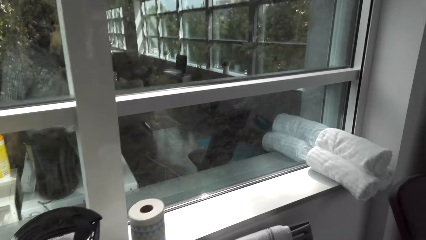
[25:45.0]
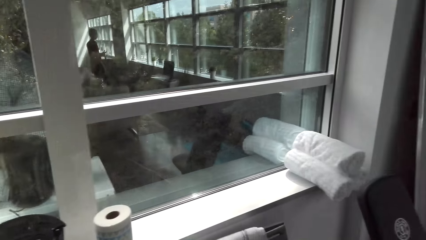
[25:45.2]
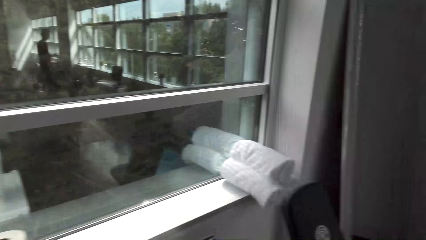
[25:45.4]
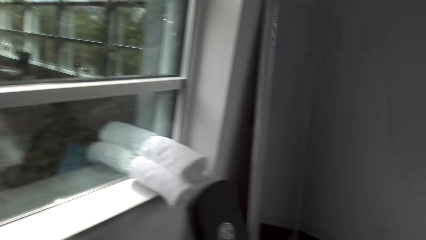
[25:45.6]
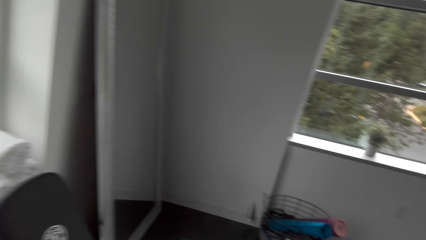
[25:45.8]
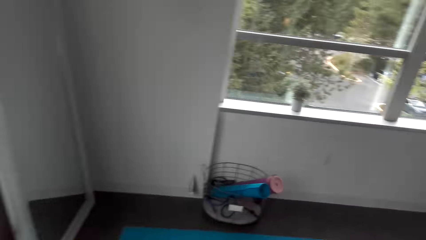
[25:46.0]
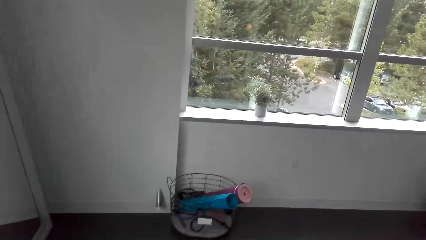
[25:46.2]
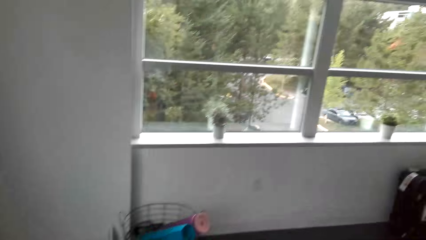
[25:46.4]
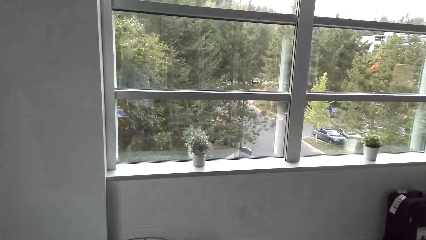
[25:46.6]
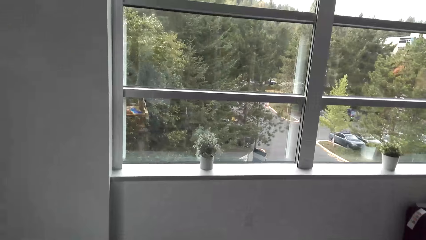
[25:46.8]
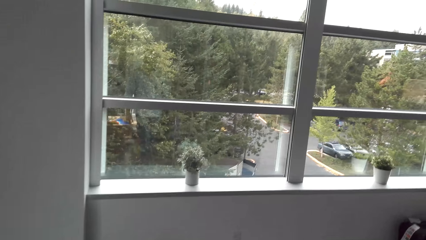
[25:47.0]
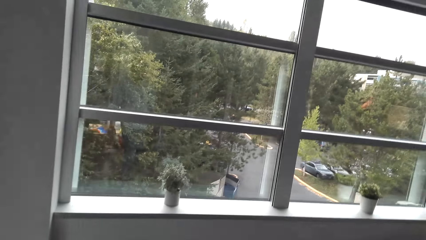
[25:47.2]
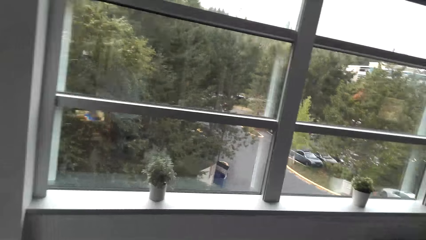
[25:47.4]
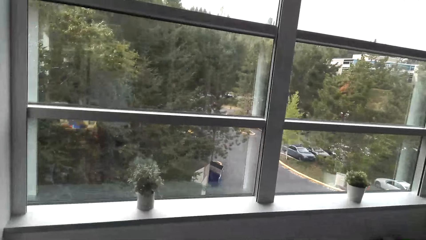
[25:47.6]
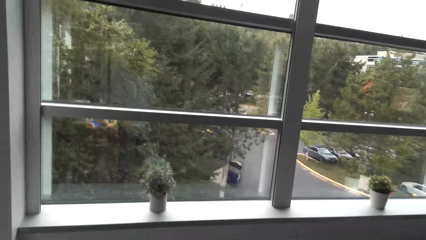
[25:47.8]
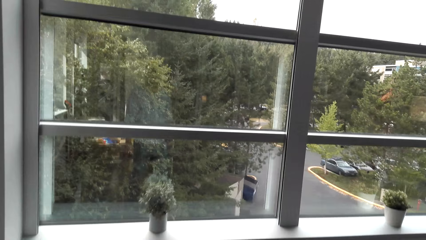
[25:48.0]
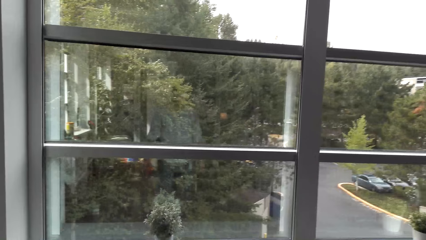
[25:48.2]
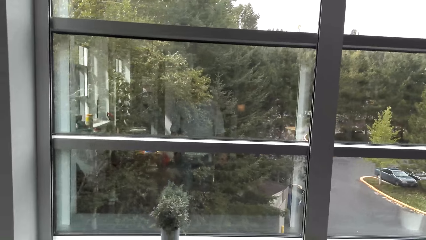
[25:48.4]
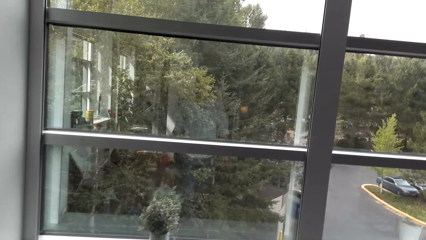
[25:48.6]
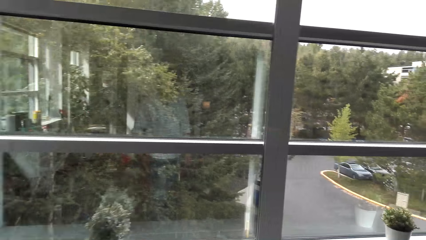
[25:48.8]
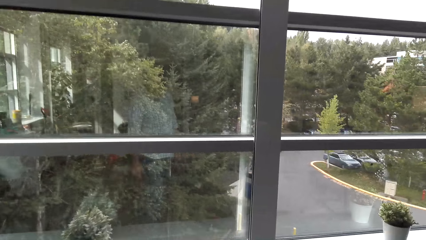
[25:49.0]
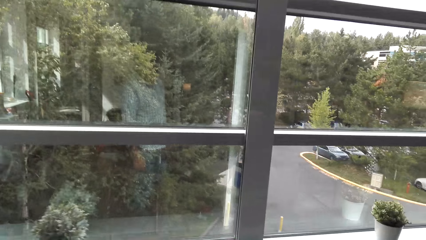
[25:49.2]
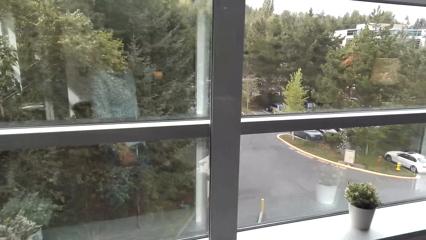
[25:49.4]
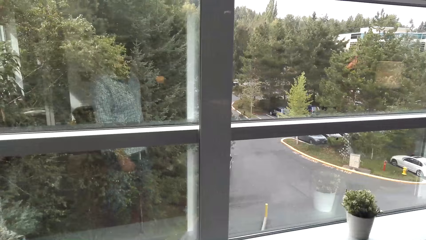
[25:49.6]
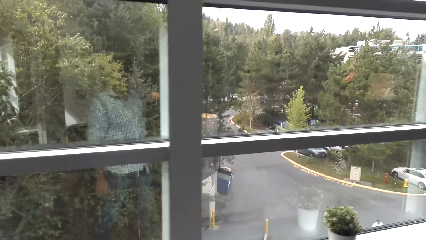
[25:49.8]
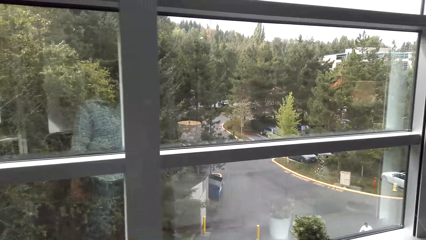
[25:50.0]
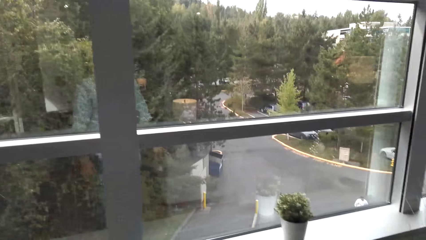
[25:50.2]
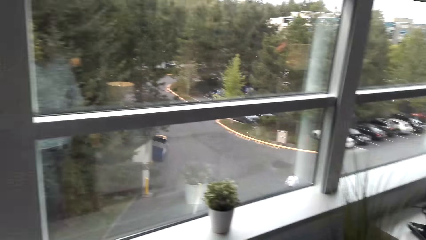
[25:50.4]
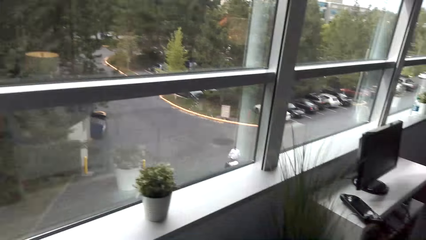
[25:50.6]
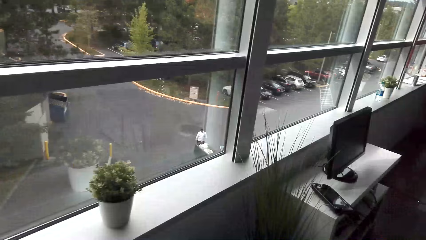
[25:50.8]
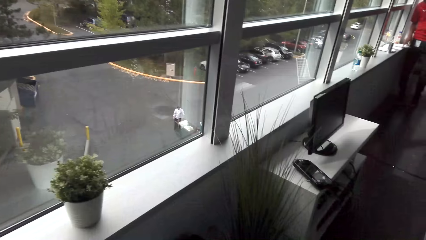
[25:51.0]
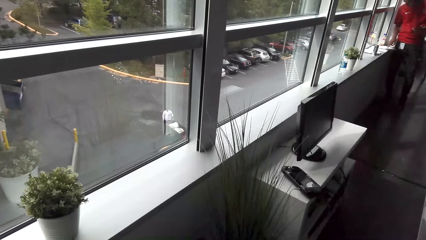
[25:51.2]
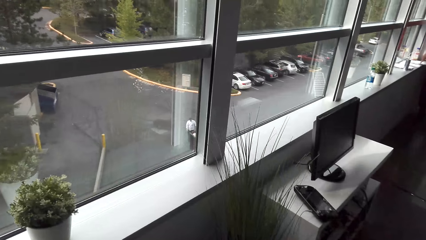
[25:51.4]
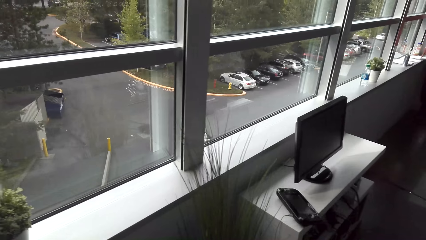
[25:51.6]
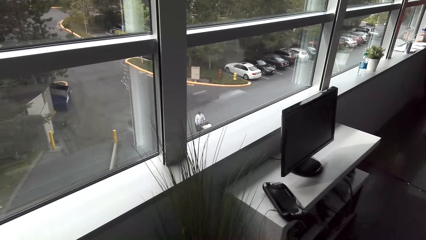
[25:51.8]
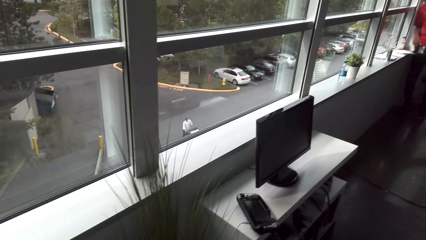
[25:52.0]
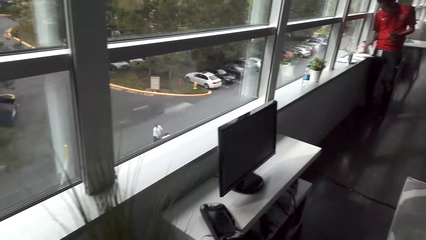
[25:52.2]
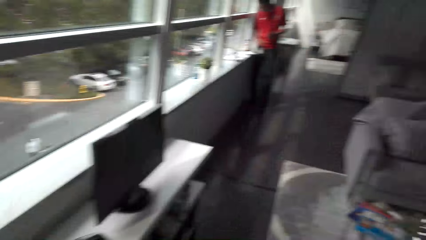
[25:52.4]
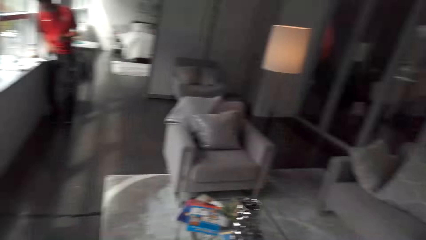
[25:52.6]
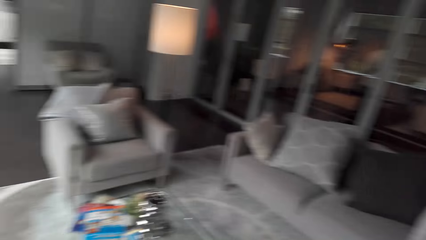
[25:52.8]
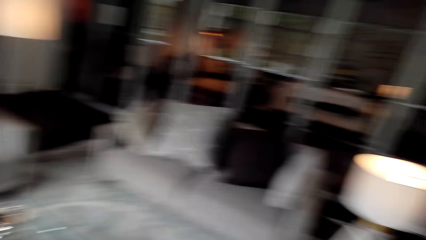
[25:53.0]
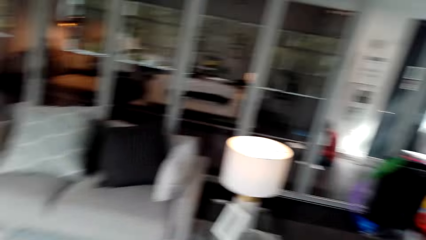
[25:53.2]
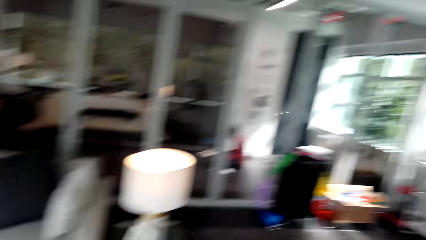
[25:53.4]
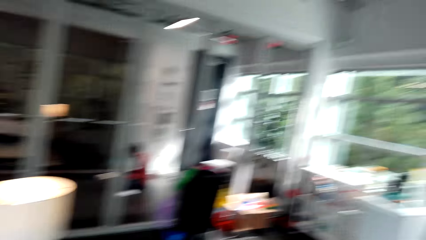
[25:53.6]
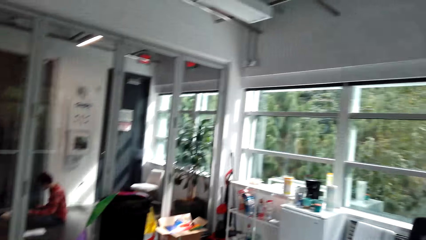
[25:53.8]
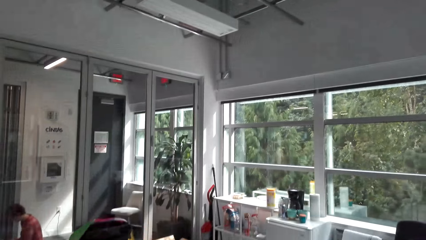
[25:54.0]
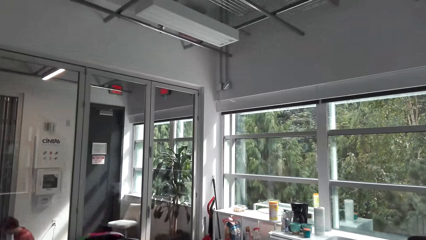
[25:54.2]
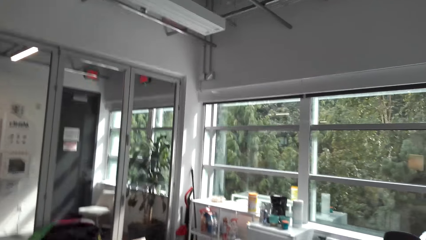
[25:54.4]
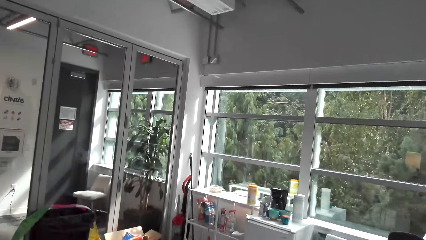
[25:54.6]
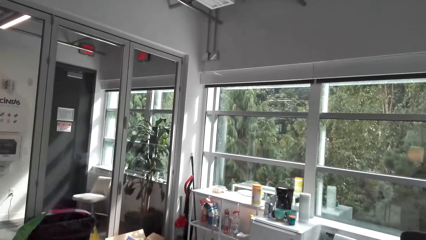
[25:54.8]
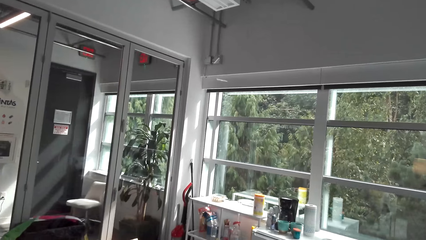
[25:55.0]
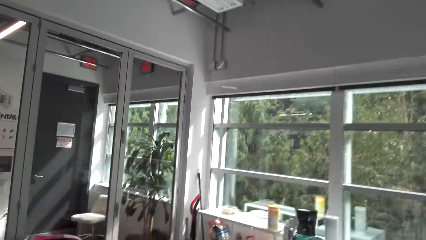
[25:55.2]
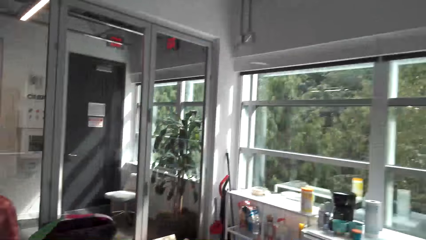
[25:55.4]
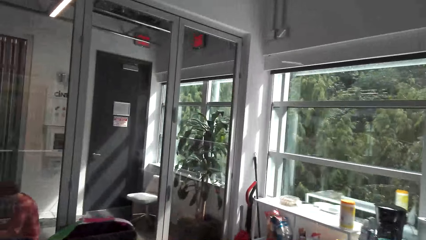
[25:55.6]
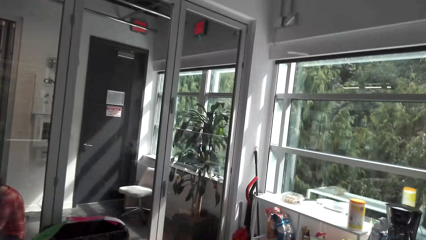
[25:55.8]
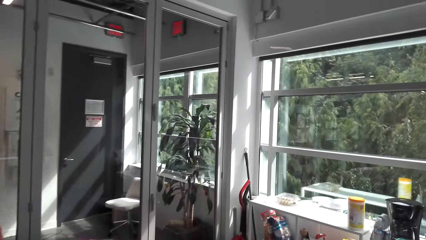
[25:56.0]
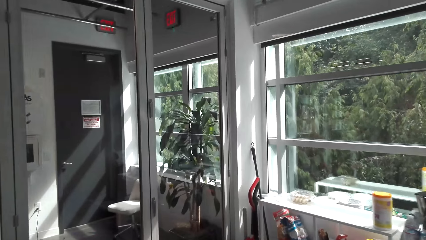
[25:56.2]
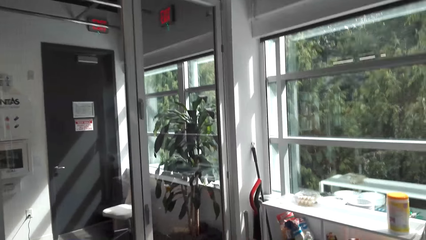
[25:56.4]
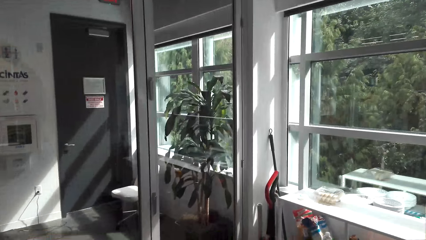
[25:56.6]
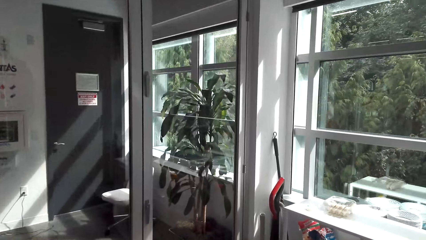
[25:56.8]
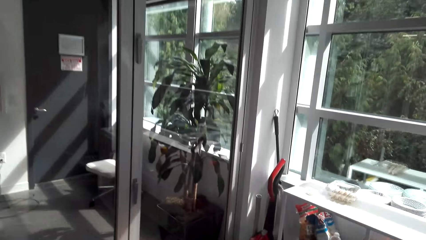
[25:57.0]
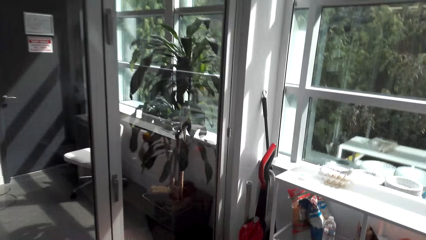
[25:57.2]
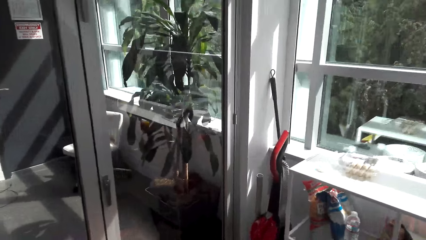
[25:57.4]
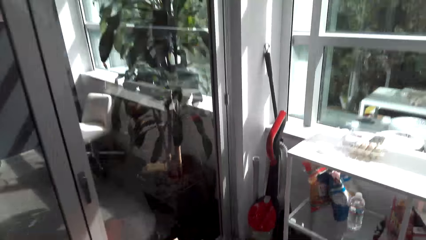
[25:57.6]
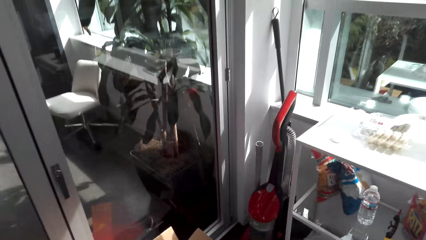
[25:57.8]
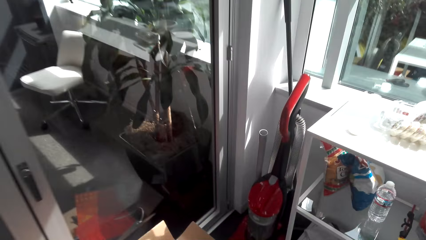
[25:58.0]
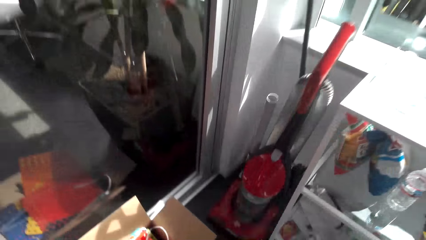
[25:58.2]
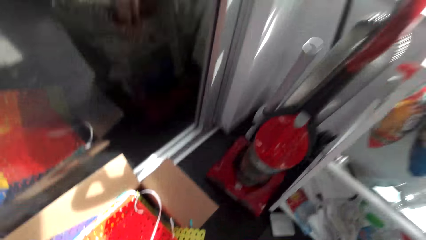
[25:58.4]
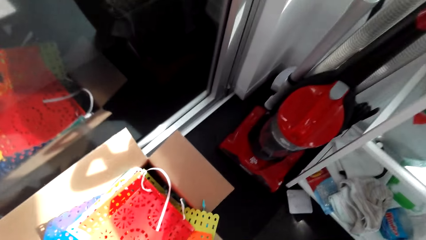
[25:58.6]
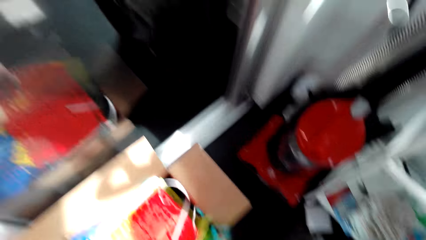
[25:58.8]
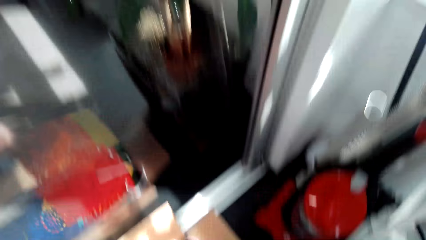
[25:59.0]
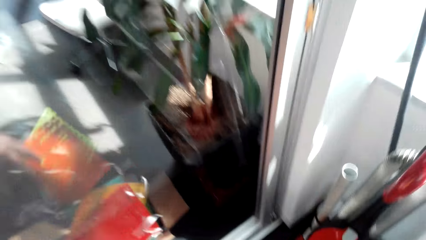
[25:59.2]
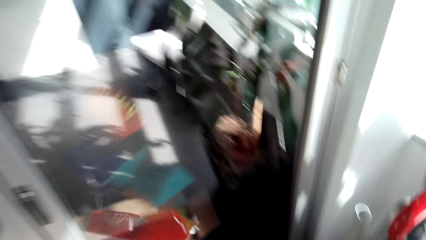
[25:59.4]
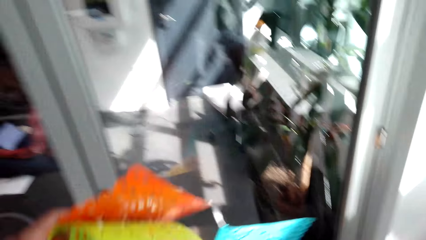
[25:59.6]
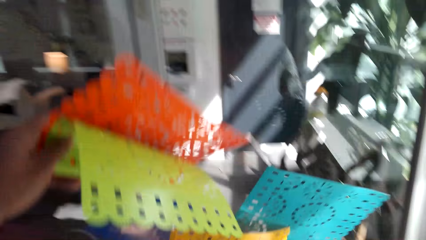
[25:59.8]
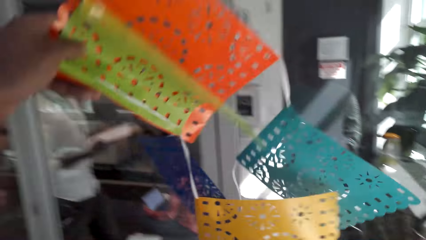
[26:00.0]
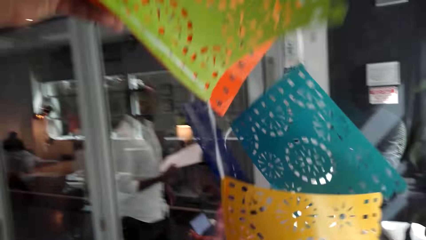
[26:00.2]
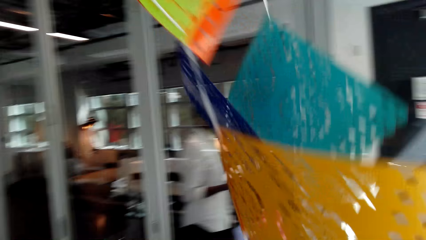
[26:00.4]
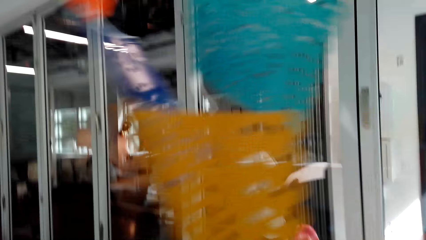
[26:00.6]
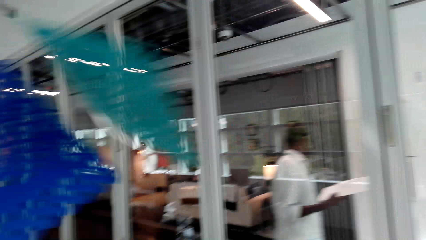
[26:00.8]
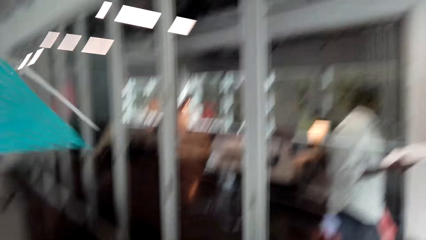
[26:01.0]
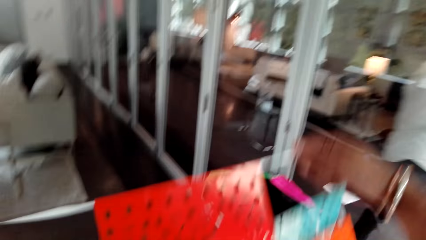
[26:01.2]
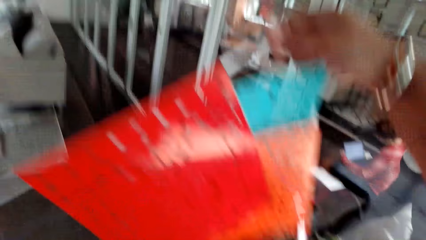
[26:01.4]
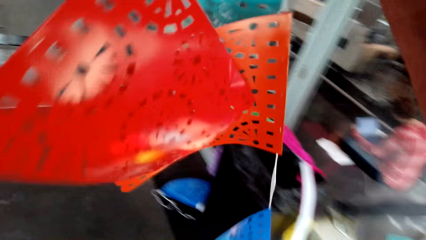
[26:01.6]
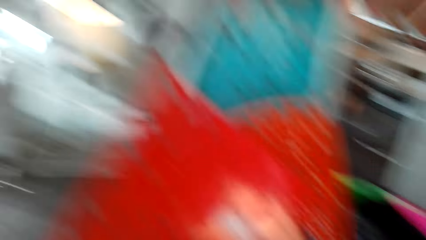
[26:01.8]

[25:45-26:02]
The camera wearer walks to the box with flowers in the room. They pick the flowers from the box. They stretch the flowers on their way to the room window.
